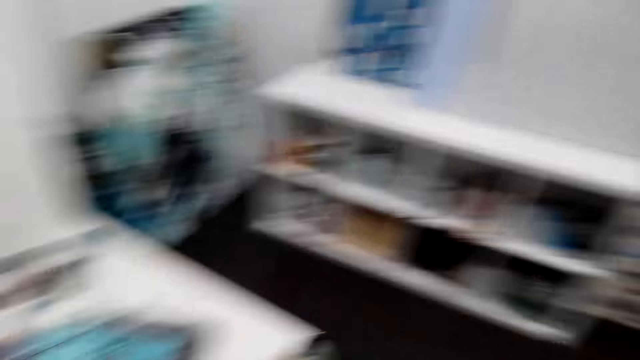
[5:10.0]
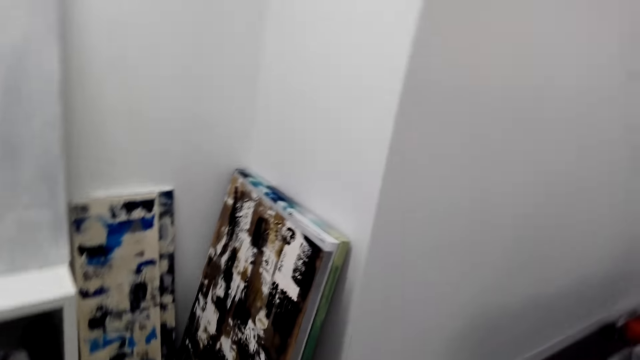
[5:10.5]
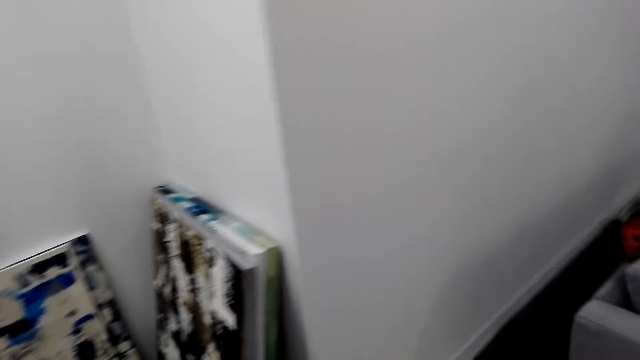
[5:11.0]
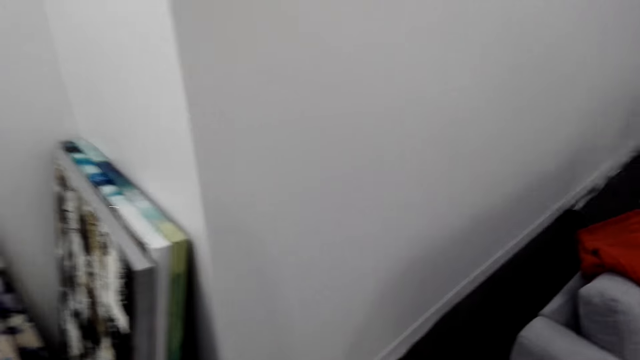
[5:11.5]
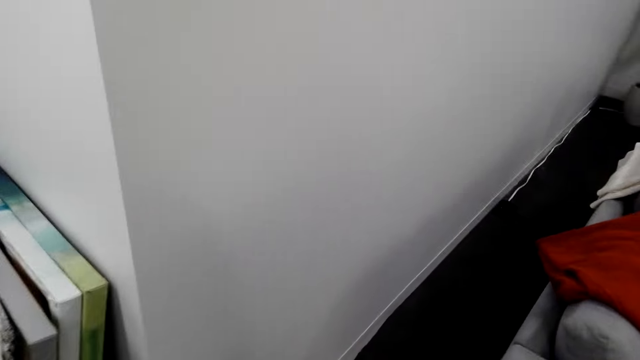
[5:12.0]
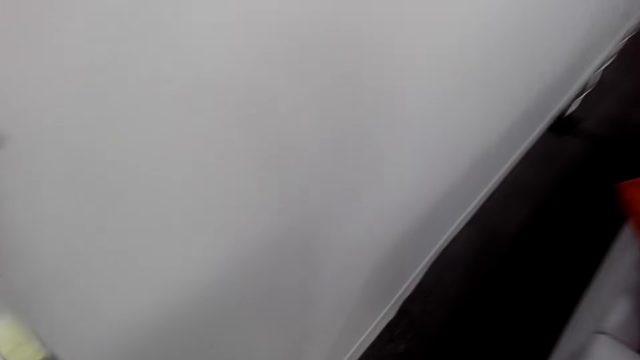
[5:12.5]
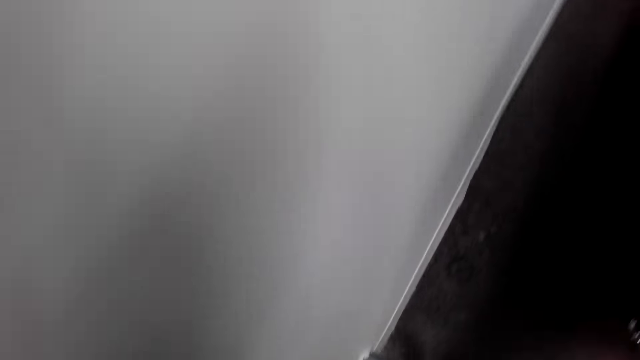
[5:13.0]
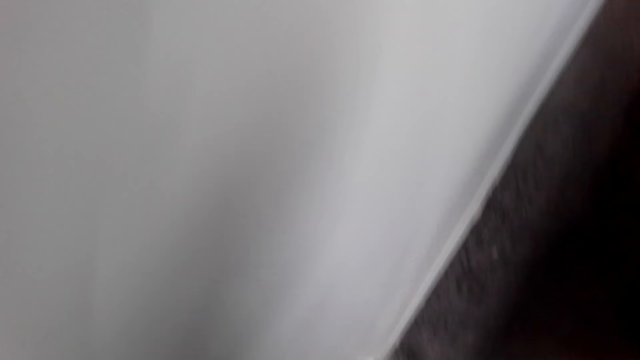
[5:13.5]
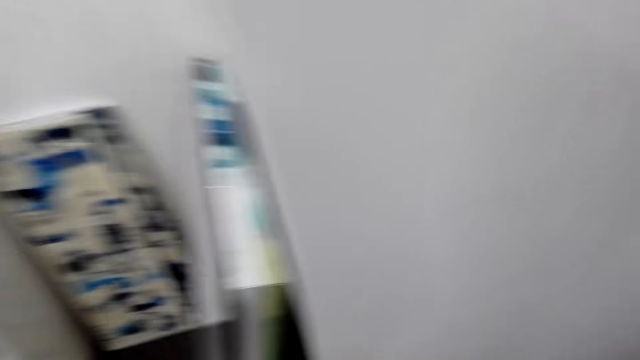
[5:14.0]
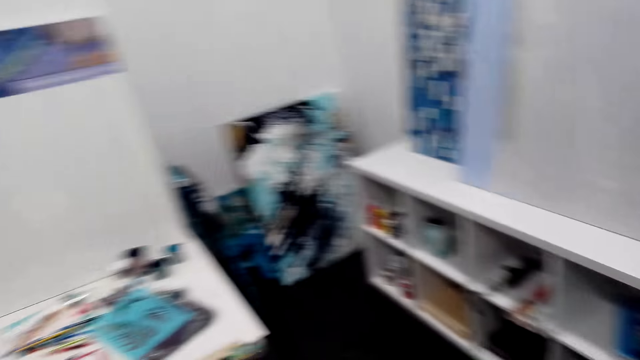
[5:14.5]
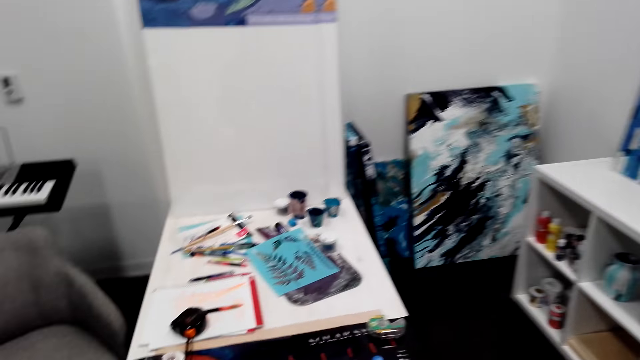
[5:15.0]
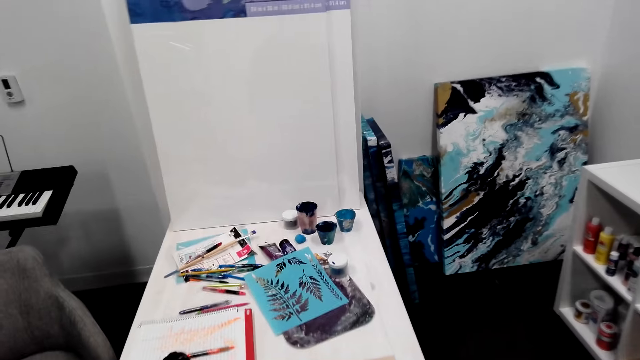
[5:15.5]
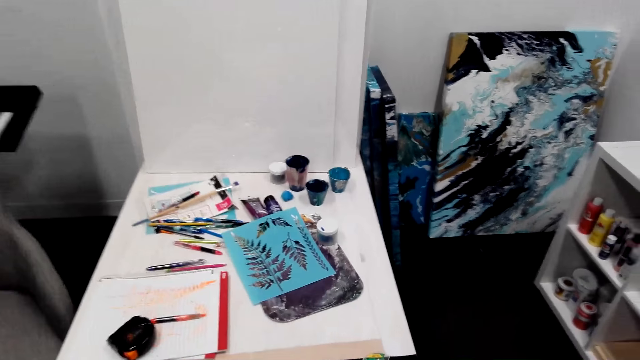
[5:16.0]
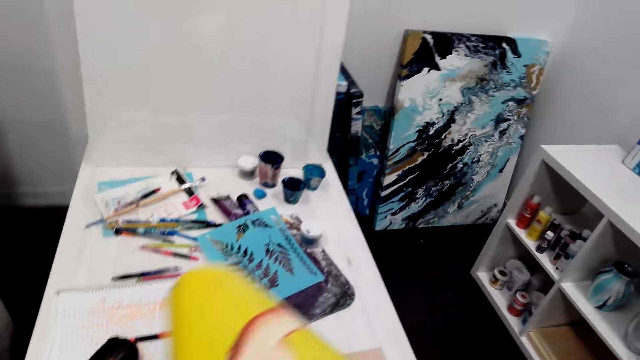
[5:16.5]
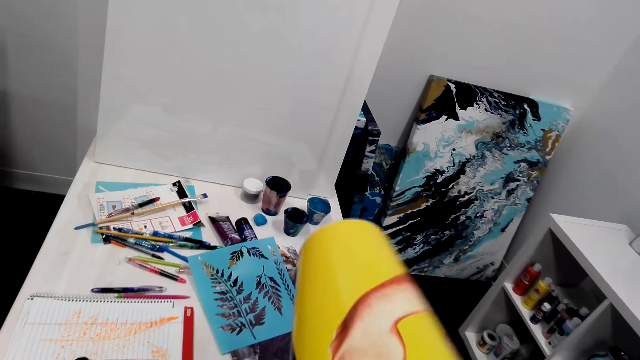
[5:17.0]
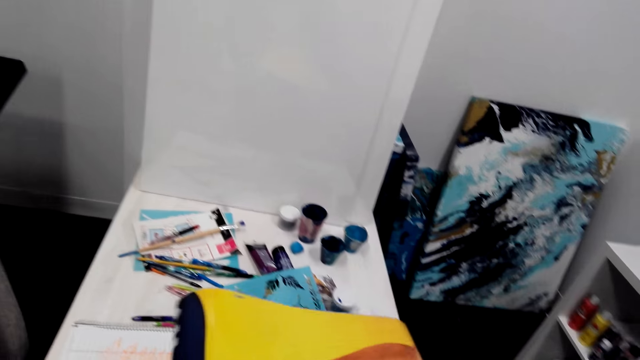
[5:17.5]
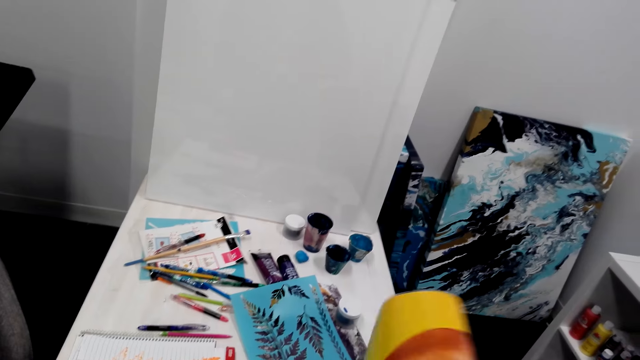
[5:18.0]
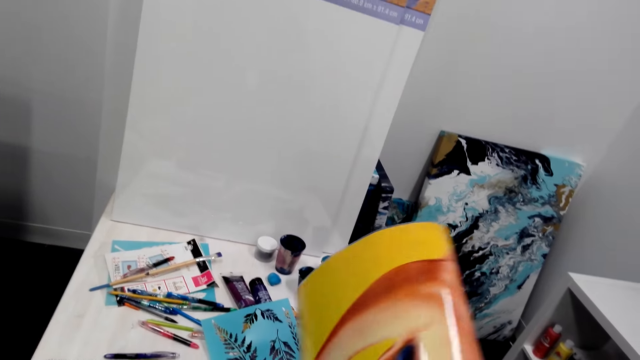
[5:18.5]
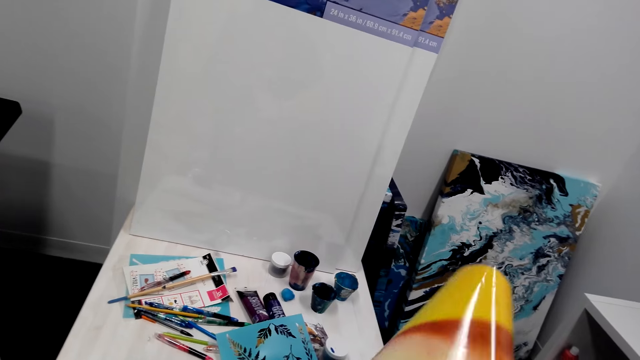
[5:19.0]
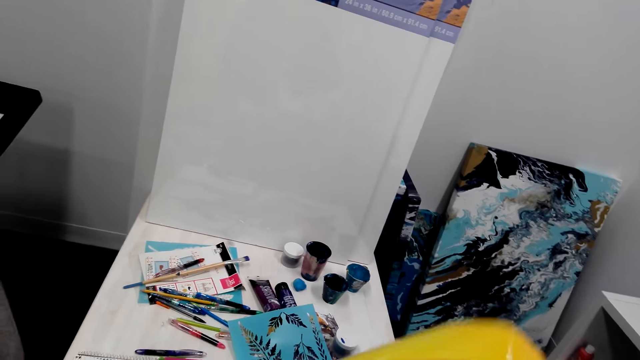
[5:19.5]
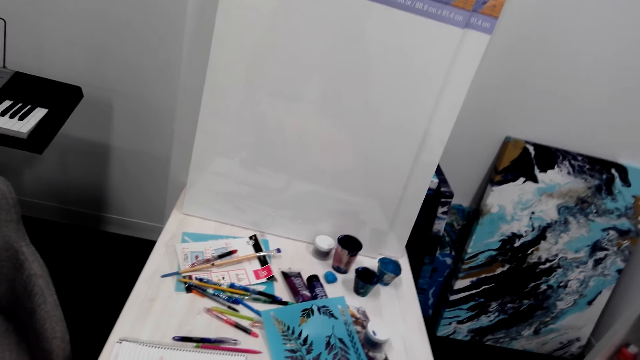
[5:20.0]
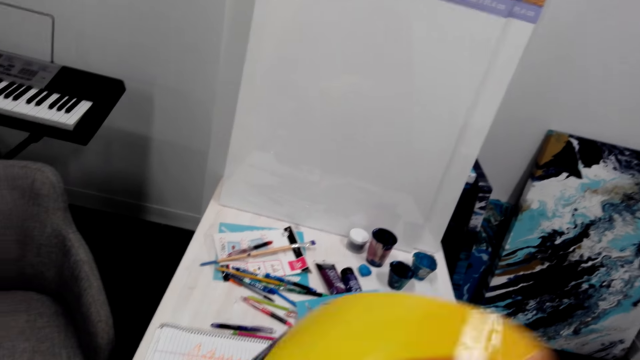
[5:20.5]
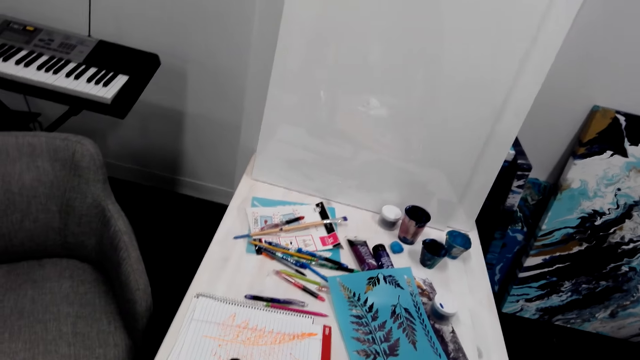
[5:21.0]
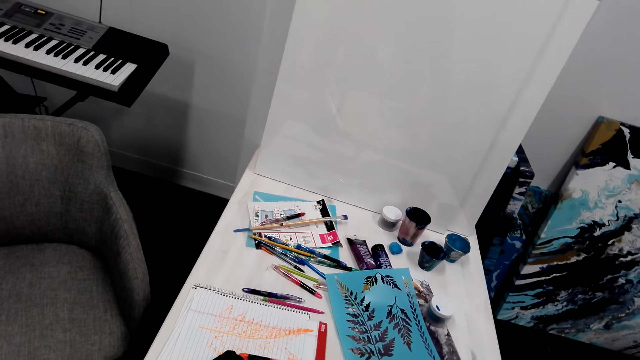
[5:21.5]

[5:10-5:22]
The camera wearer moves around the room. They pick up the yellow book.

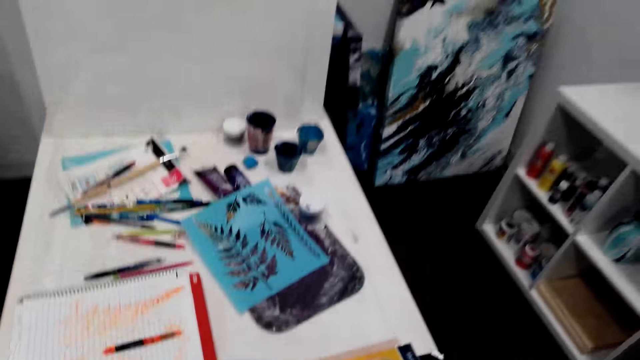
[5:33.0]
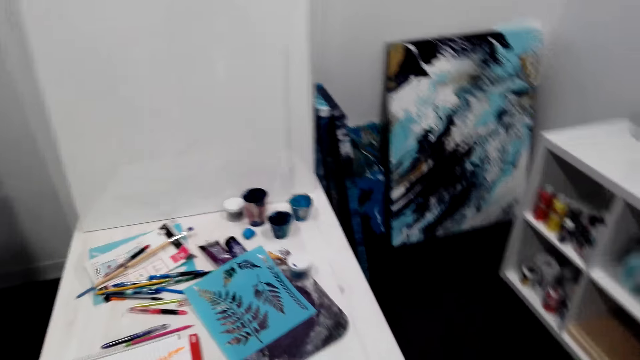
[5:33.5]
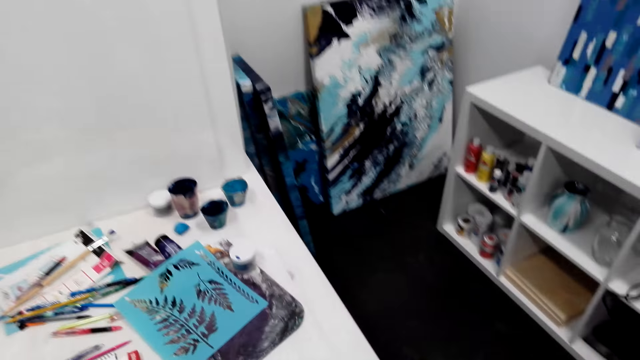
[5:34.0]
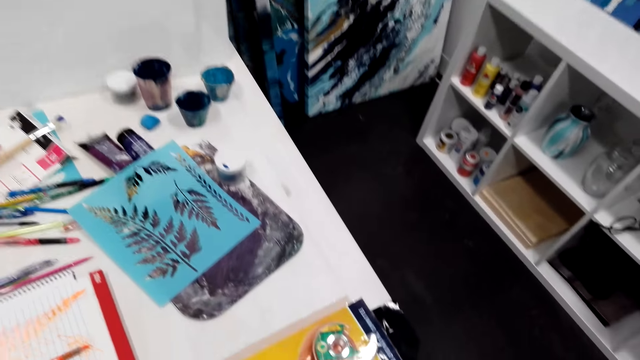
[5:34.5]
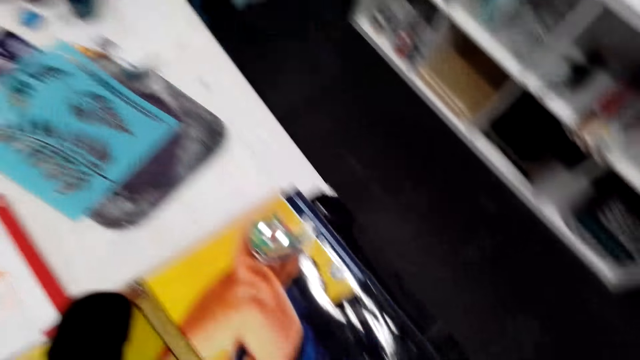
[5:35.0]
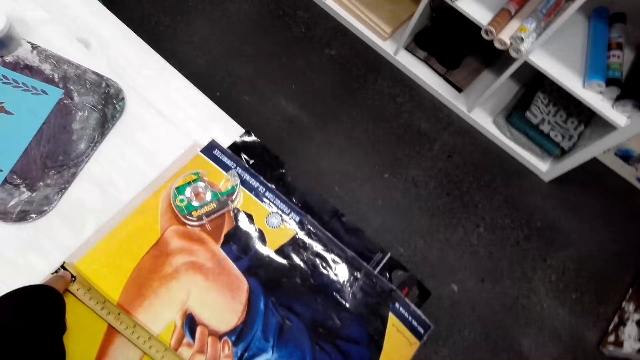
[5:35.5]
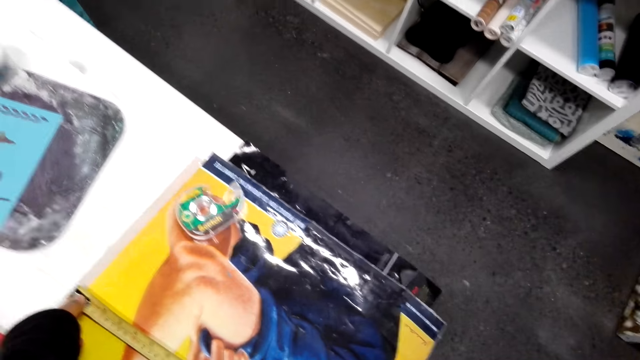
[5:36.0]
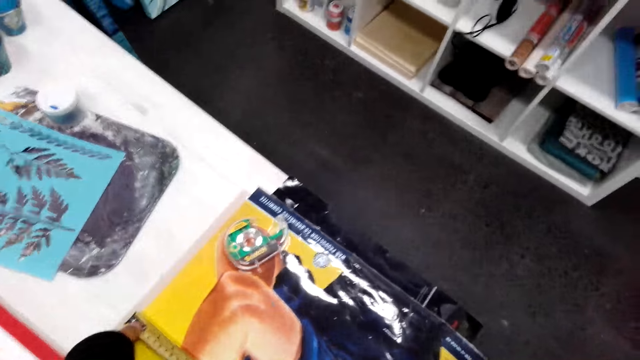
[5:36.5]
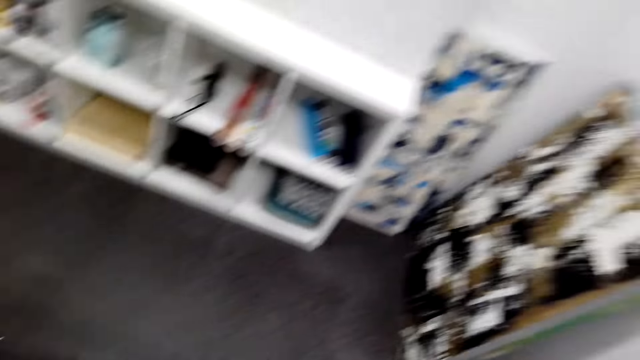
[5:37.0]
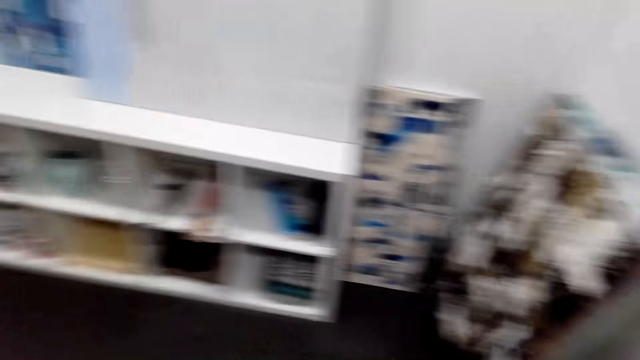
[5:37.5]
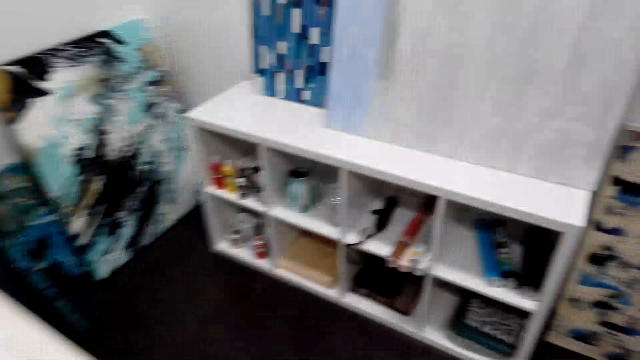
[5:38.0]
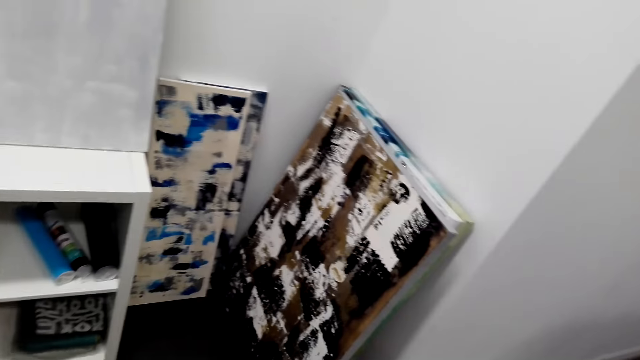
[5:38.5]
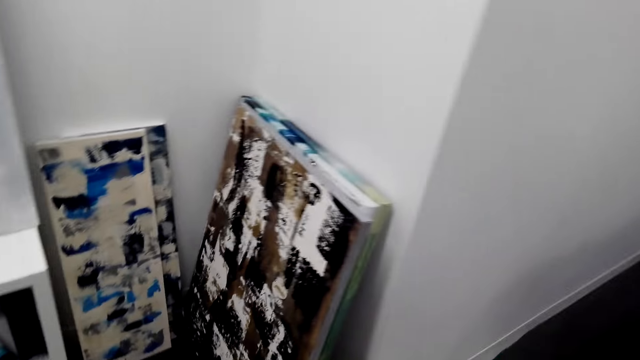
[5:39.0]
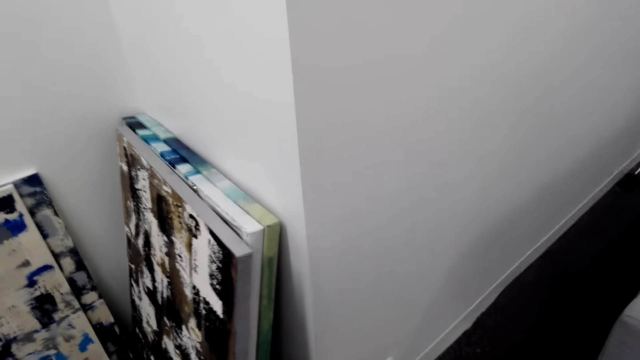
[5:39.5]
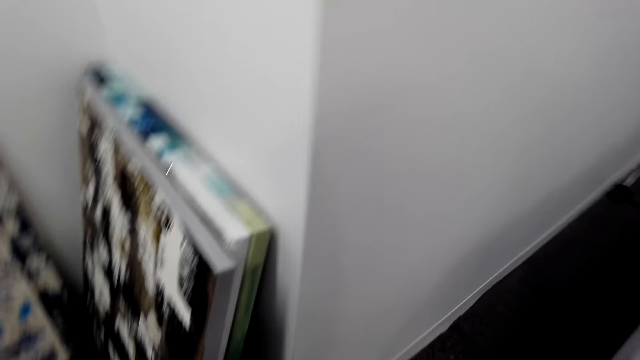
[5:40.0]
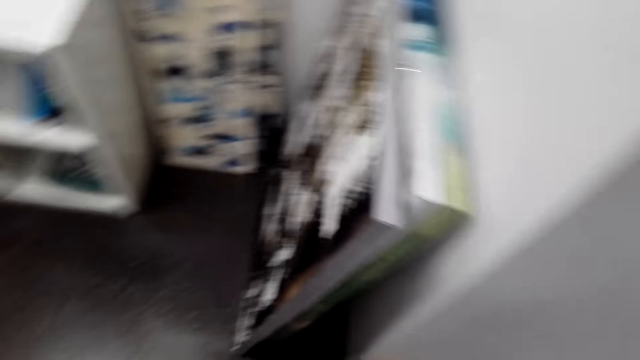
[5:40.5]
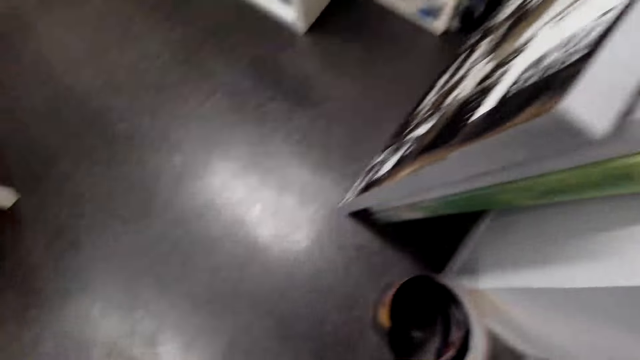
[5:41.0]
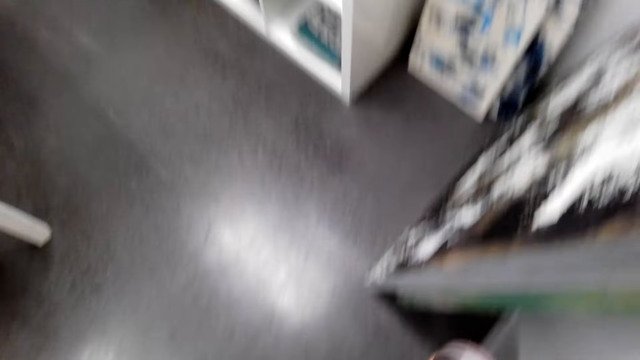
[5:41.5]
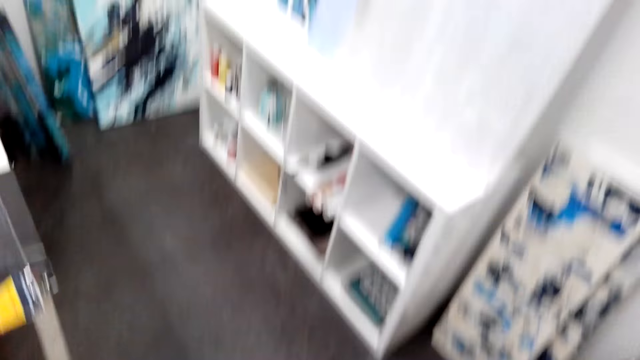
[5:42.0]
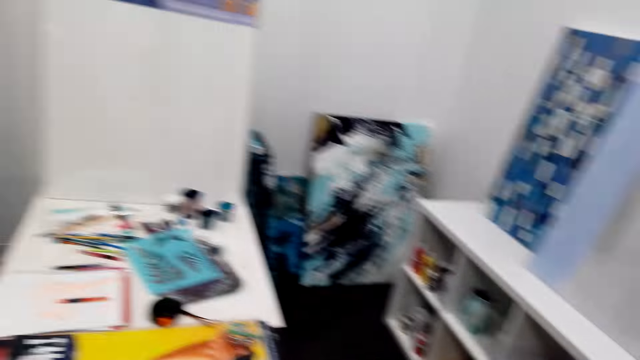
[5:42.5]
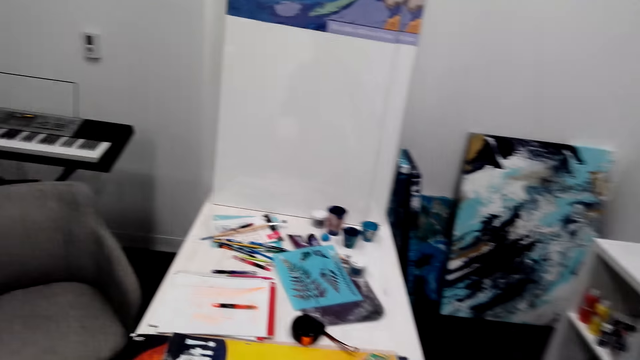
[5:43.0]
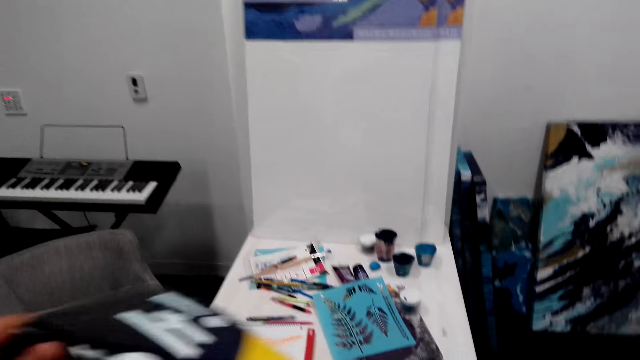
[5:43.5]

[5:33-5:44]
The camera wearer looks around the room. They pick up the yellow book.
